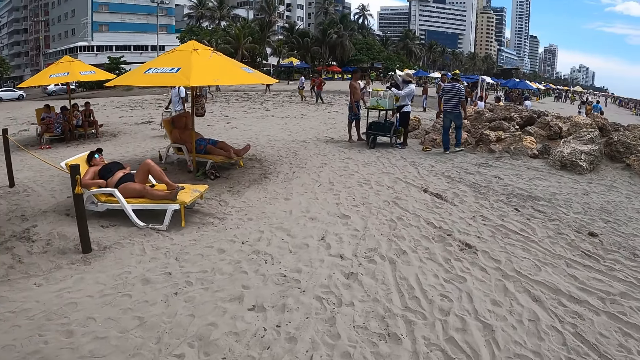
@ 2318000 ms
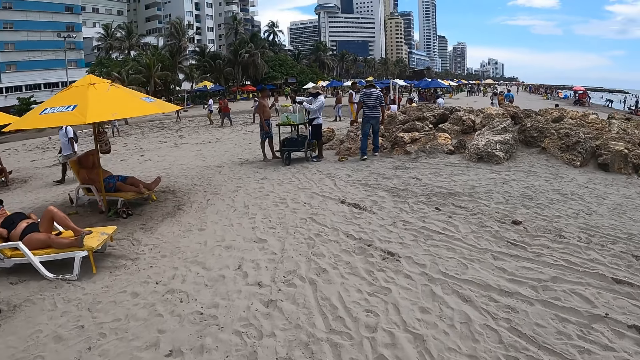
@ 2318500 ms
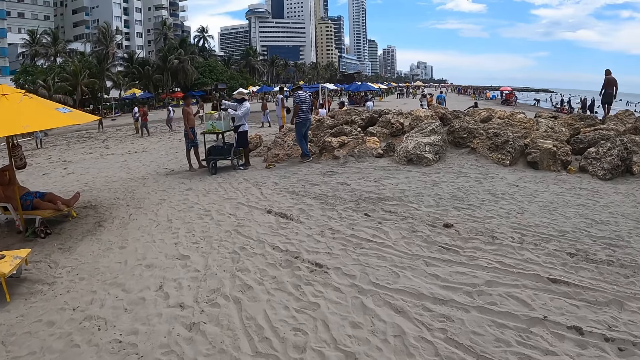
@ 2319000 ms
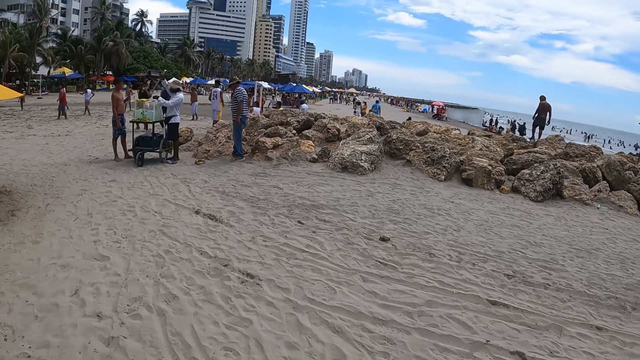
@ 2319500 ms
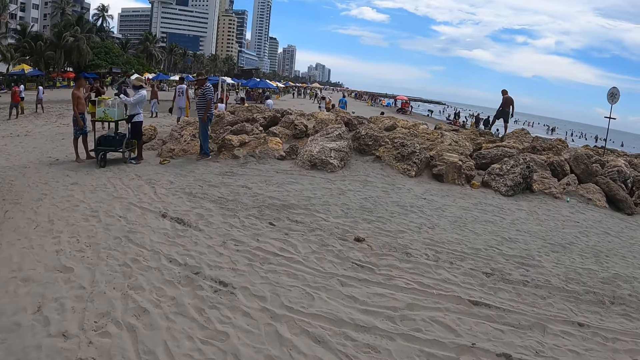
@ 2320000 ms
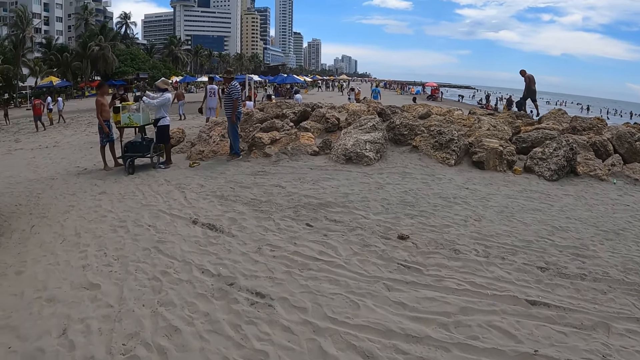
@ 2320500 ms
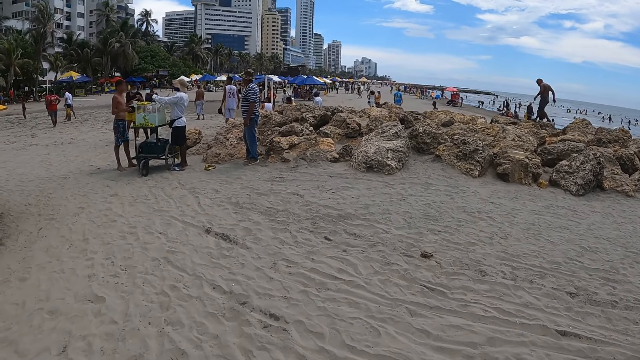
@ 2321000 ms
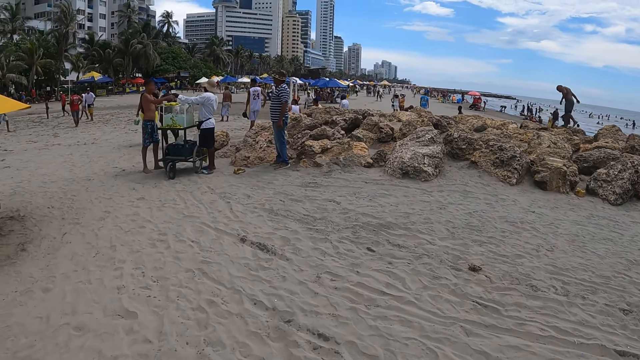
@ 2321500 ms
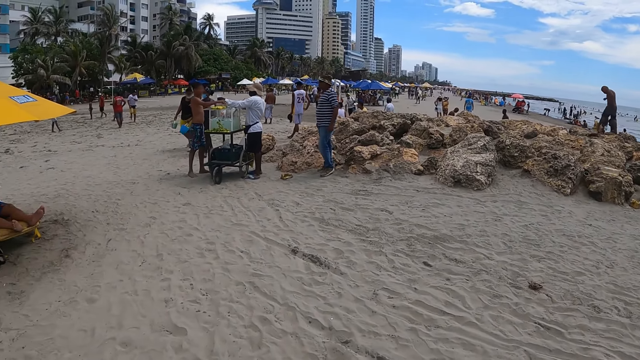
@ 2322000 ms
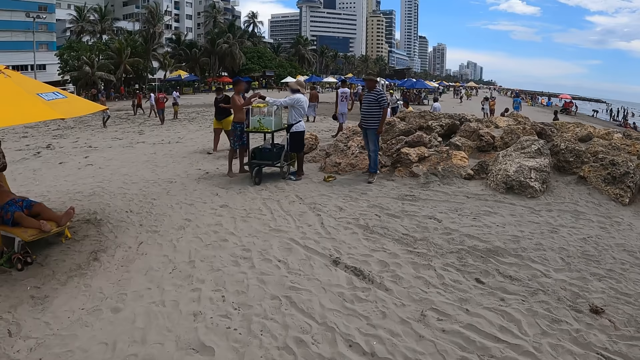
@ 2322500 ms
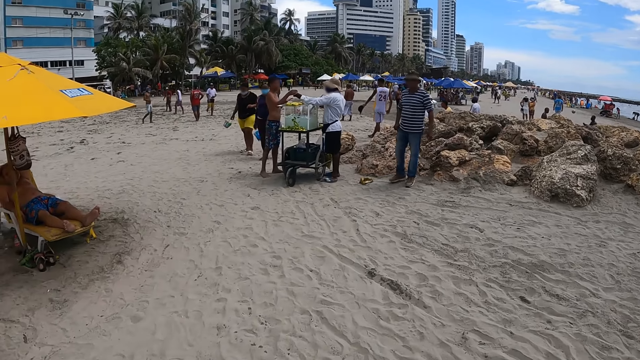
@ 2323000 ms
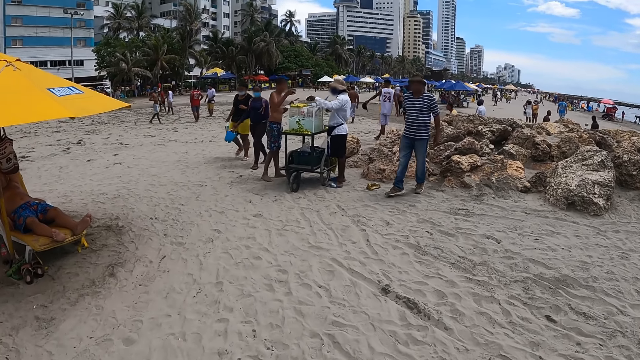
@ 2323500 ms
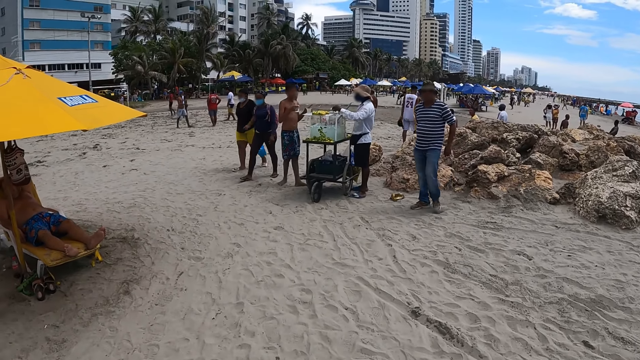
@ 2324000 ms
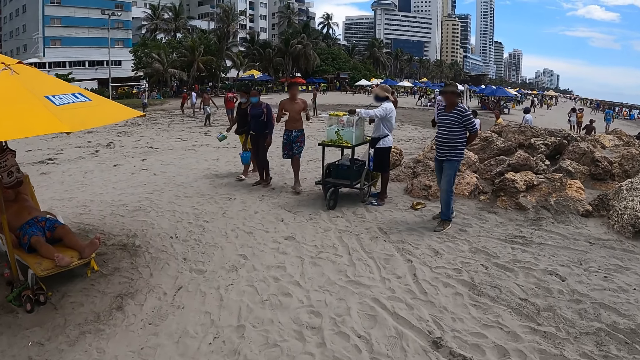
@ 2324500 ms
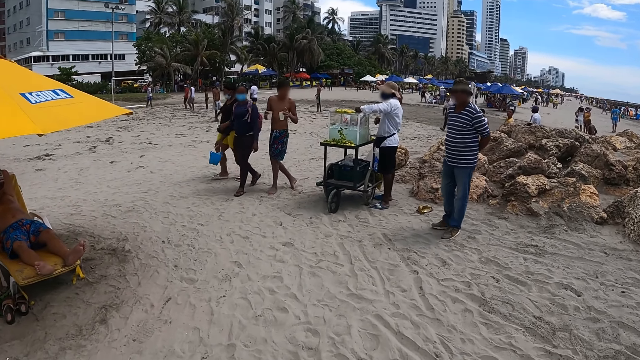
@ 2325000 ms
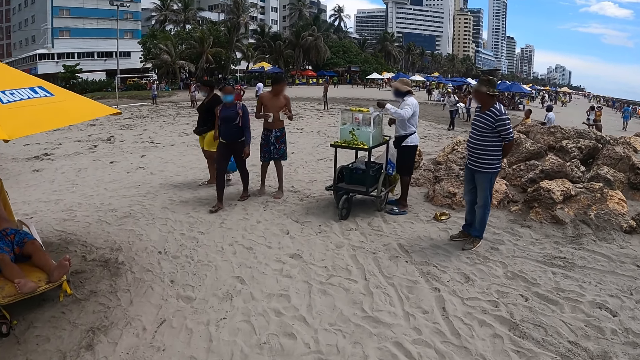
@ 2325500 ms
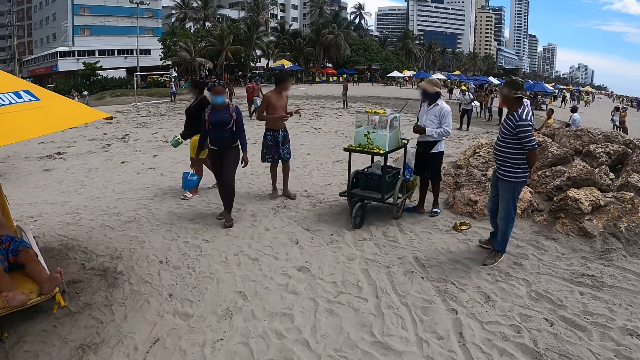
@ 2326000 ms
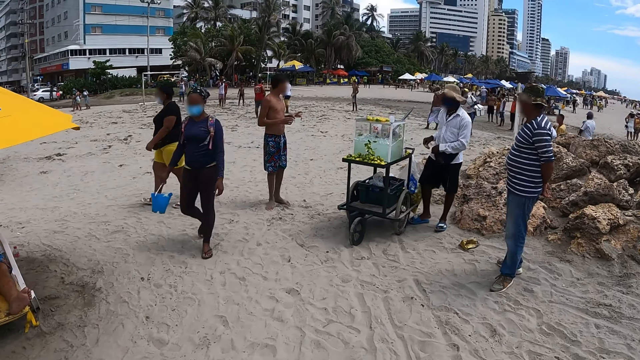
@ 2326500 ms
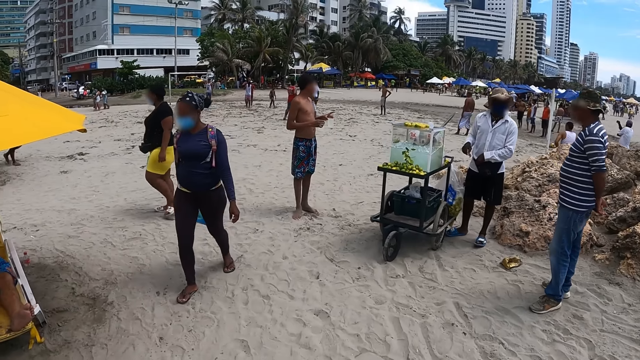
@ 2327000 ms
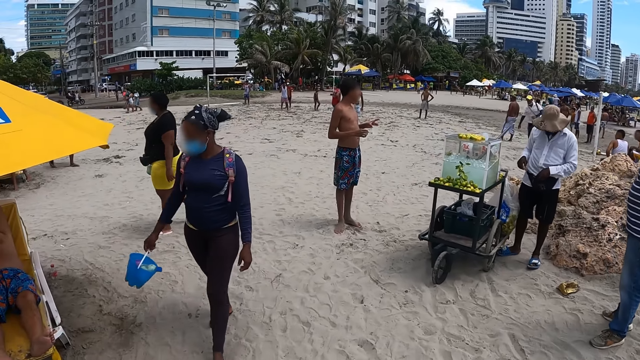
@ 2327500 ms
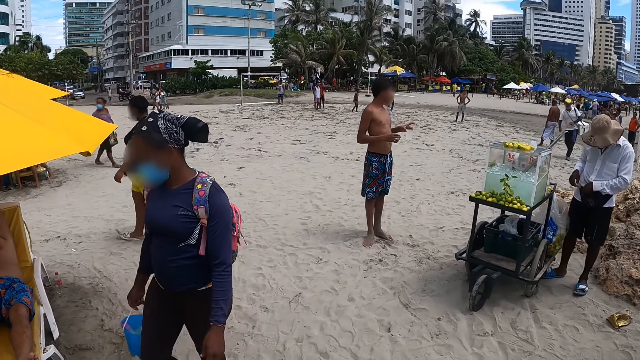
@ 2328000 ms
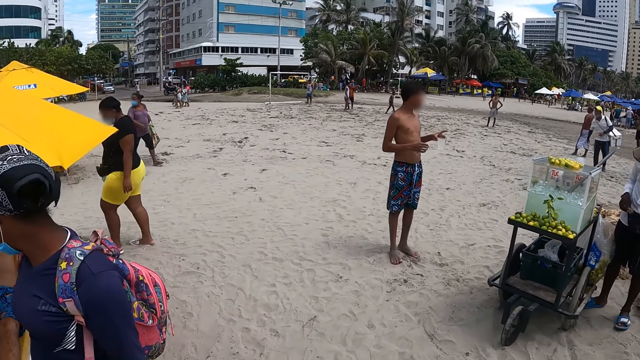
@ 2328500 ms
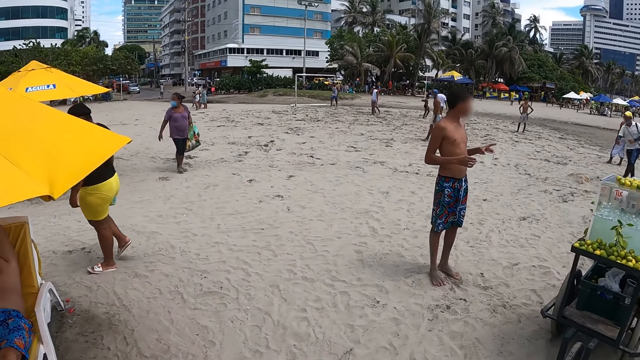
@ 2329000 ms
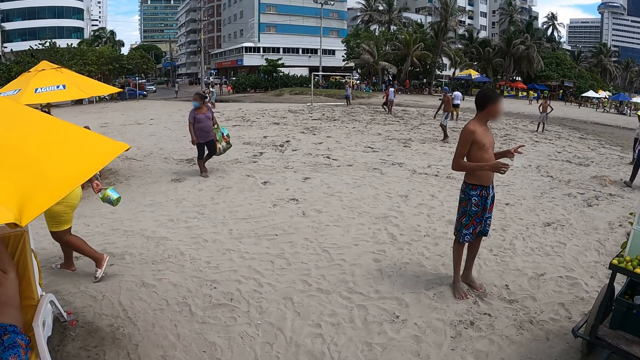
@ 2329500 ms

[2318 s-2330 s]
The camera wearer walks in the beach.

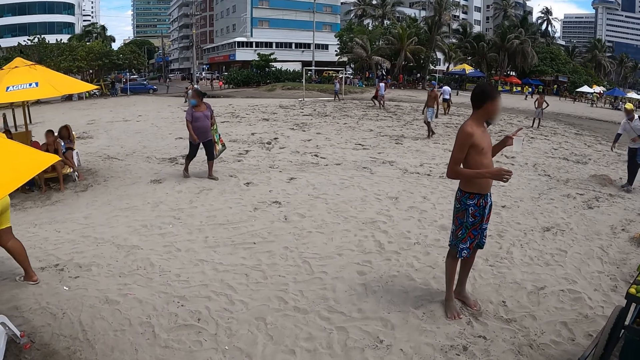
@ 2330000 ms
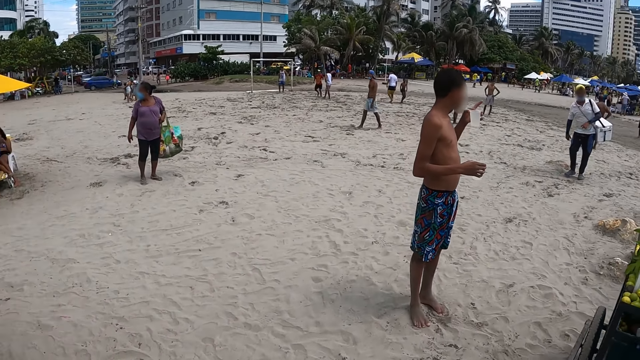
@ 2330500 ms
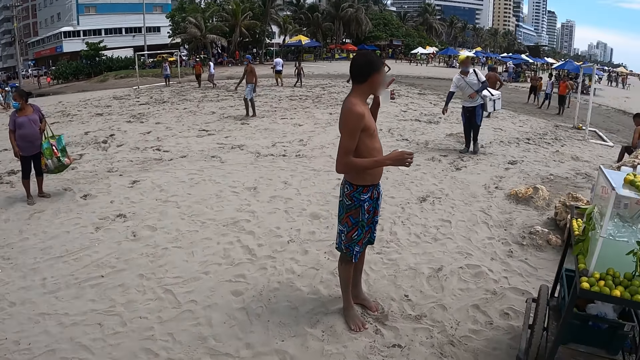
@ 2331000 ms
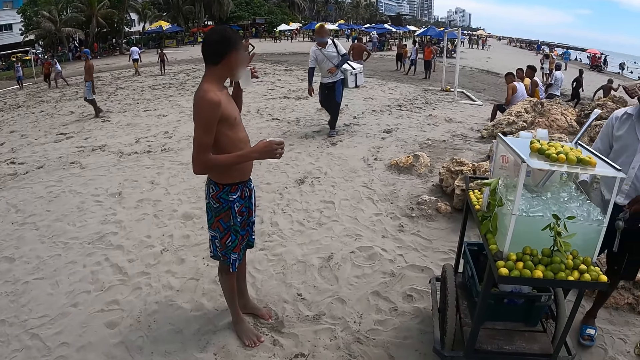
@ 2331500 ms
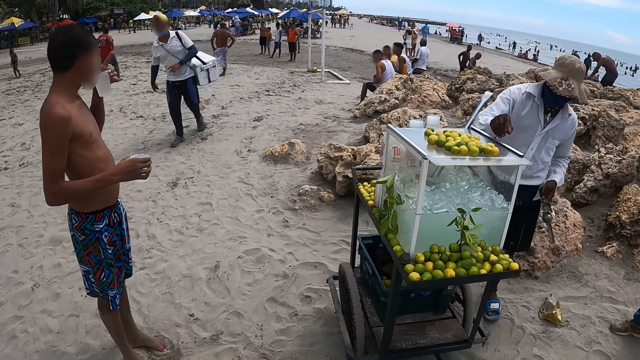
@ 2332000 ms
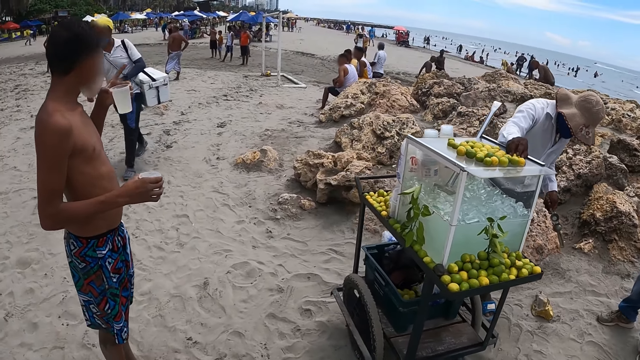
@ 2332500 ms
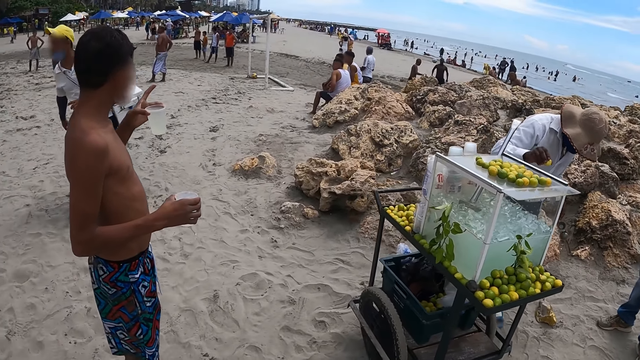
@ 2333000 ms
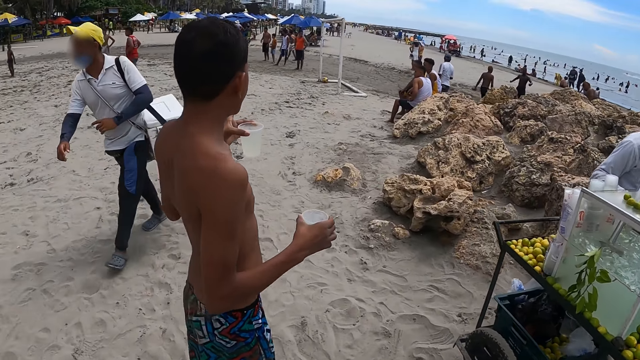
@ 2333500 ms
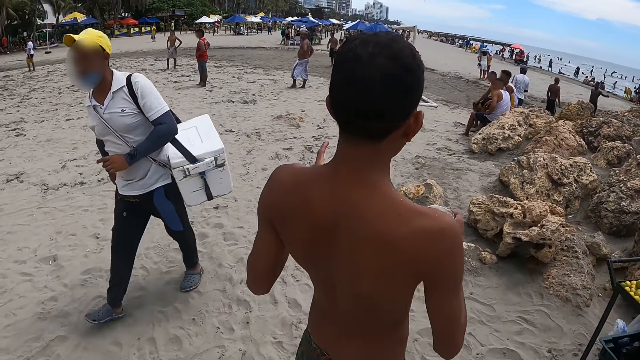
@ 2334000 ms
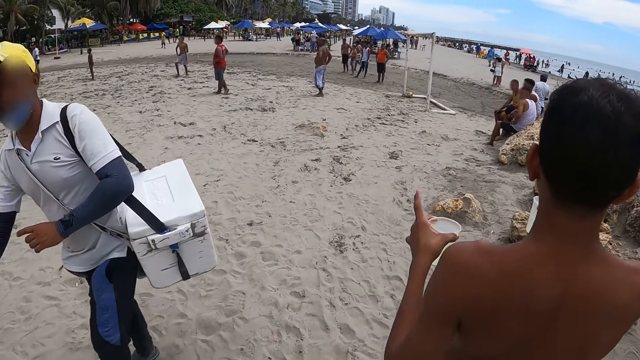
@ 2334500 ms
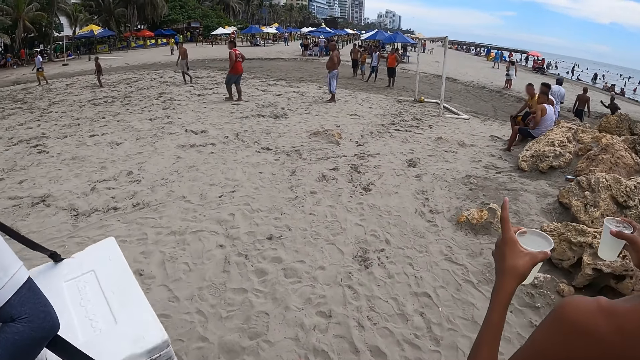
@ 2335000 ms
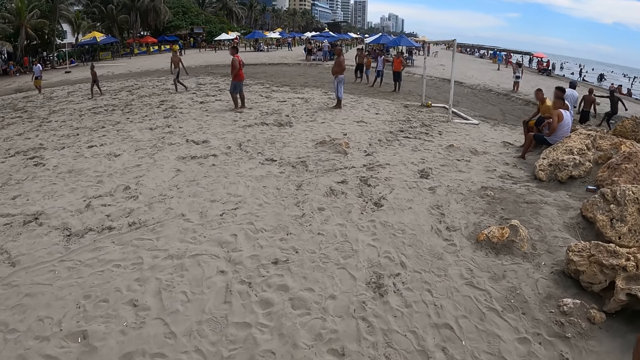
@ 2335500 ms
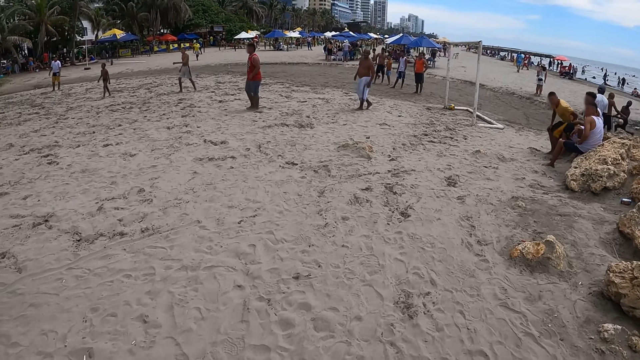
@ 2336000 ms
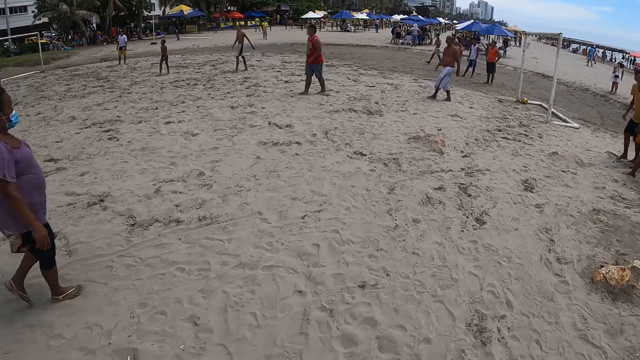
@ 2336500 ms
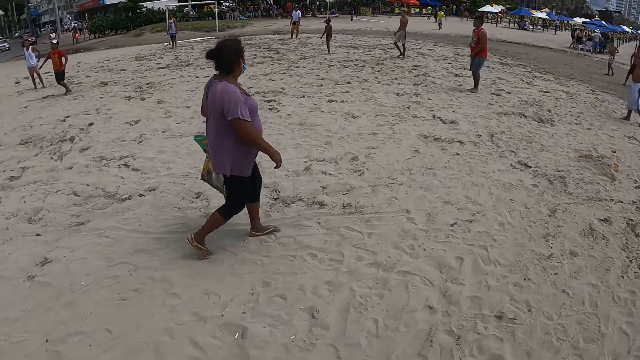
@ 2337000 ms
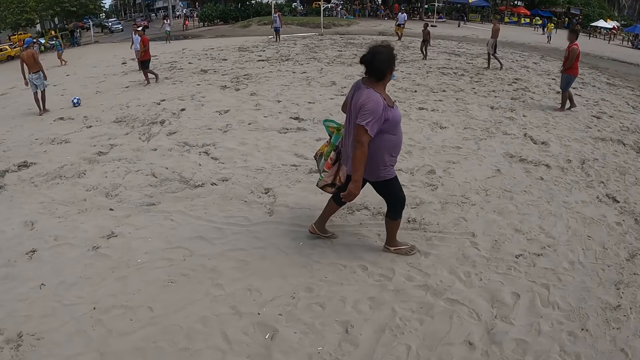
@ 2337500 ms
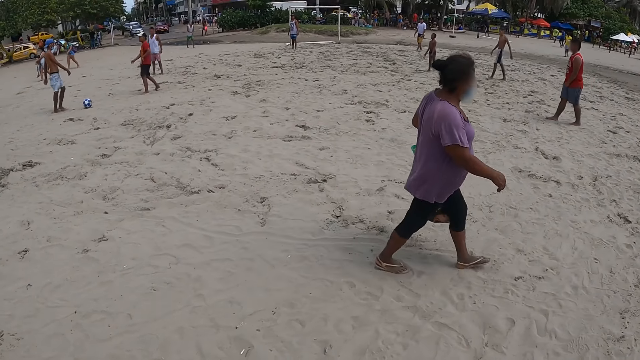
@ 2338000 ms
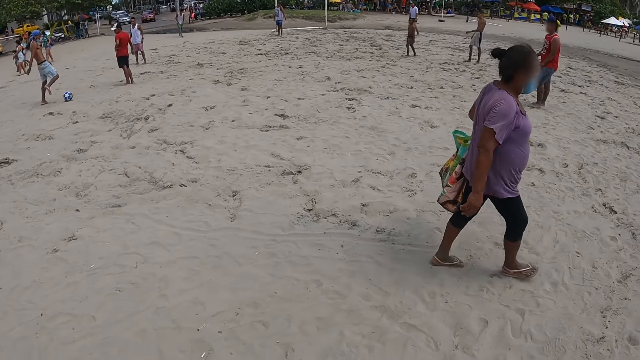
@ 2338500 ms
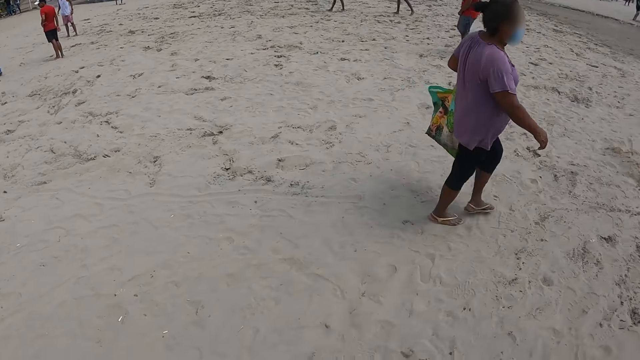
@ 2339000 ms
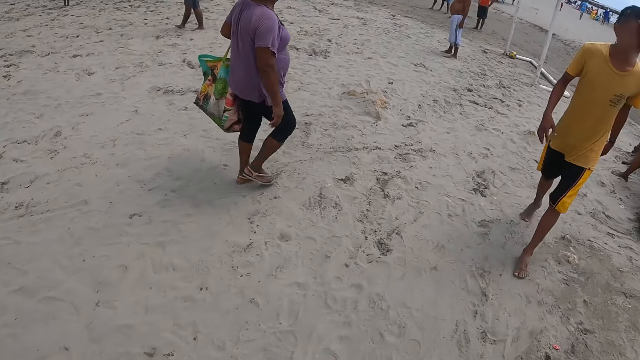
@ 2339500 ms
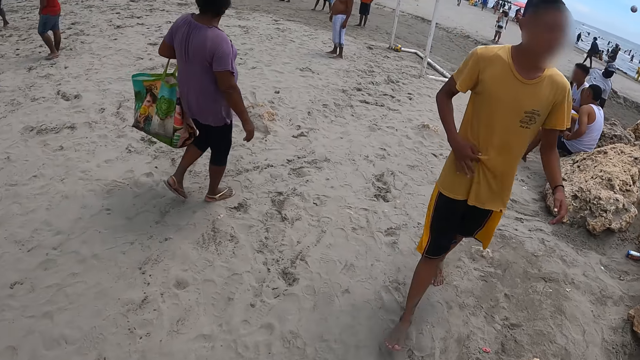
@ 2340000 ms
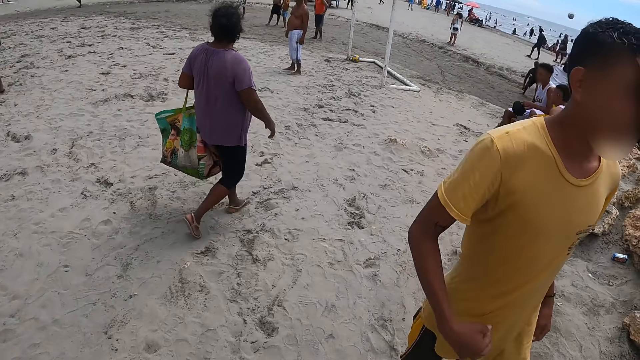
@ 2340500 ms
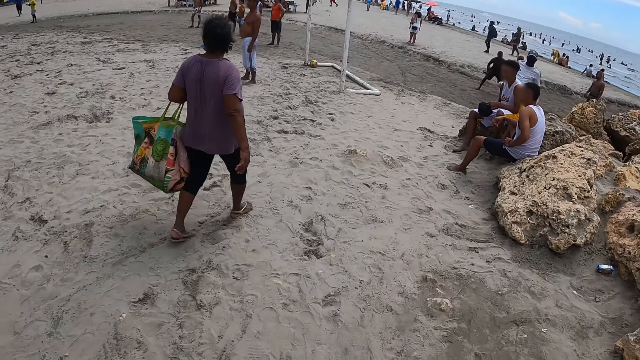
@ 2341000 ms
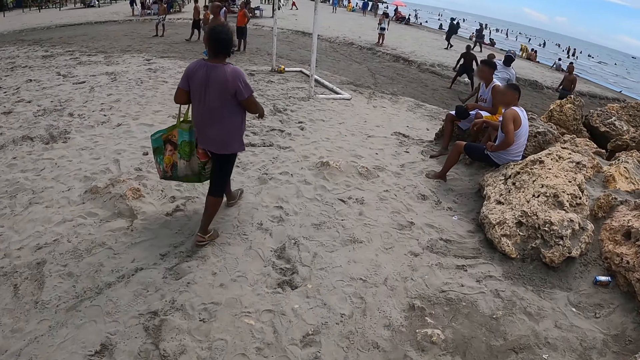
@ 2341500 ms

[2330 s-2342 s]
The camera wearer looks around and walks in the beach.
